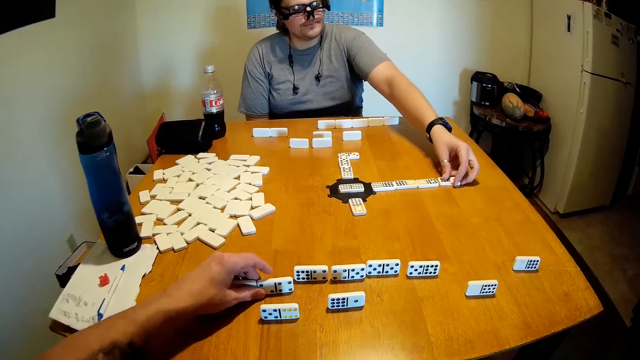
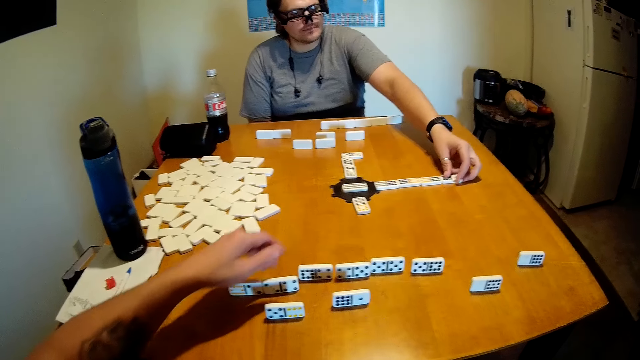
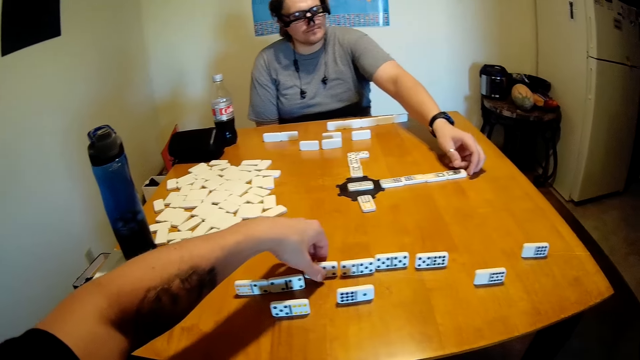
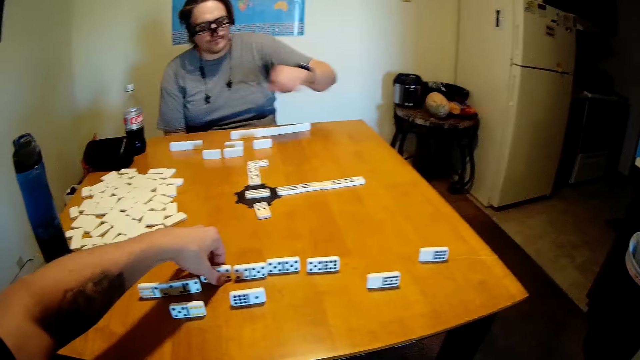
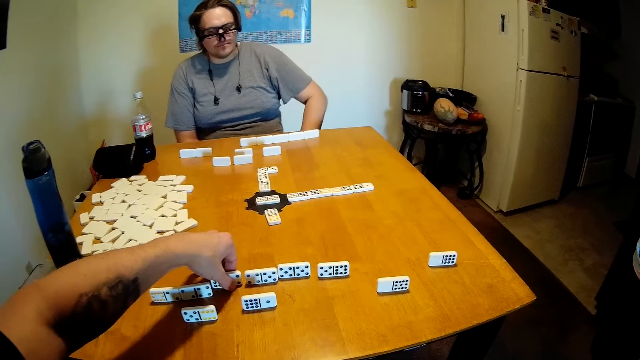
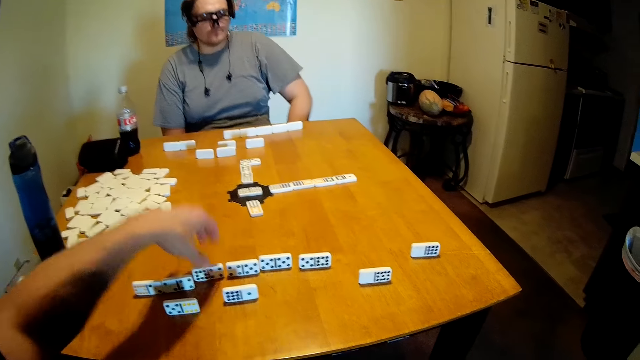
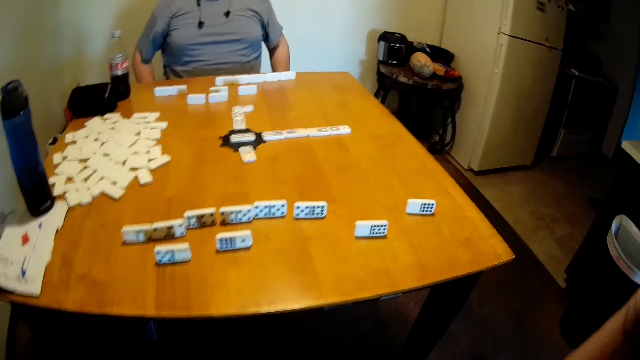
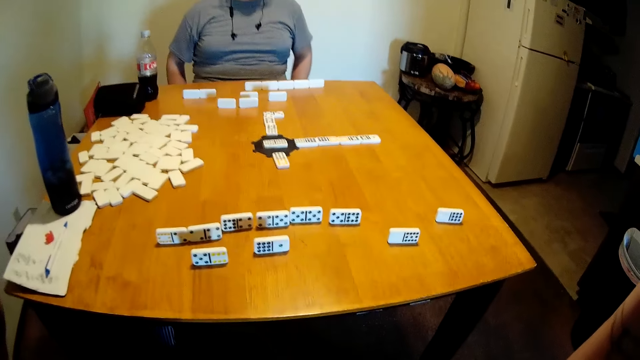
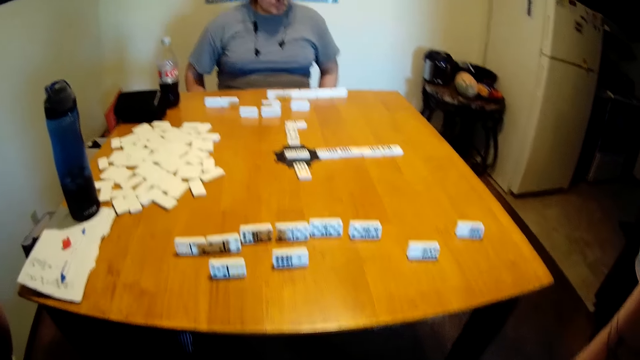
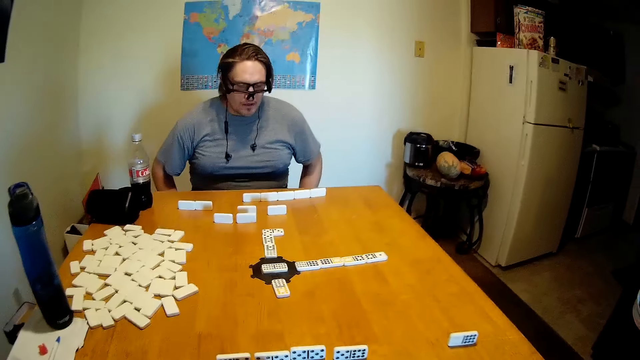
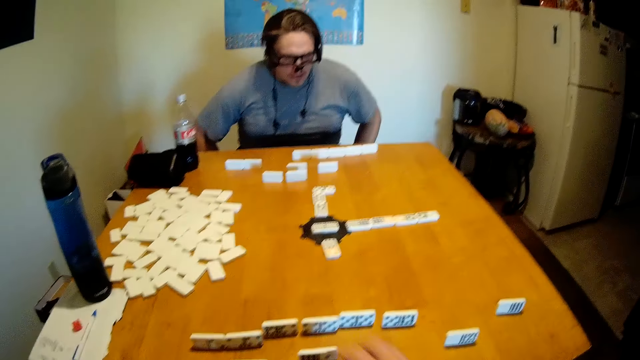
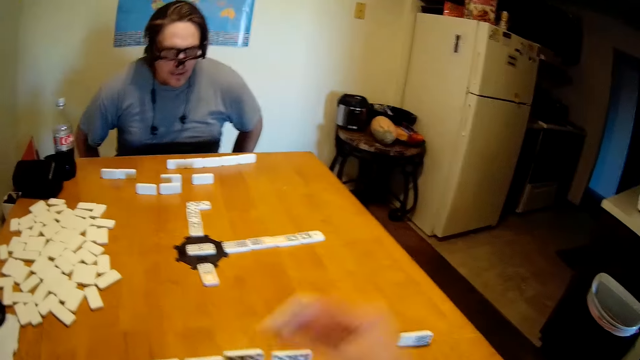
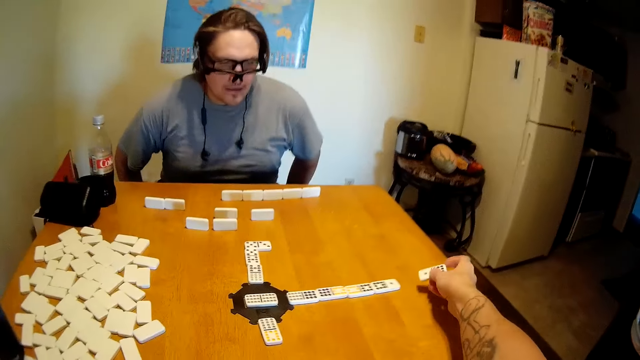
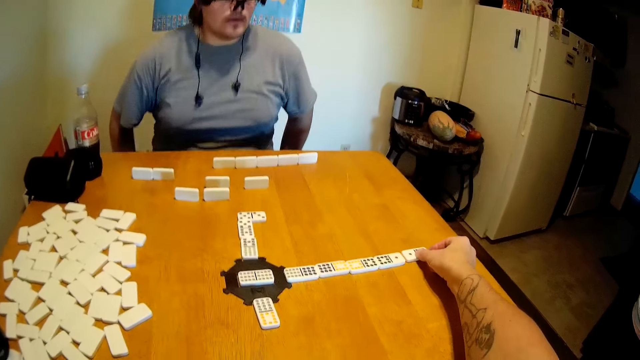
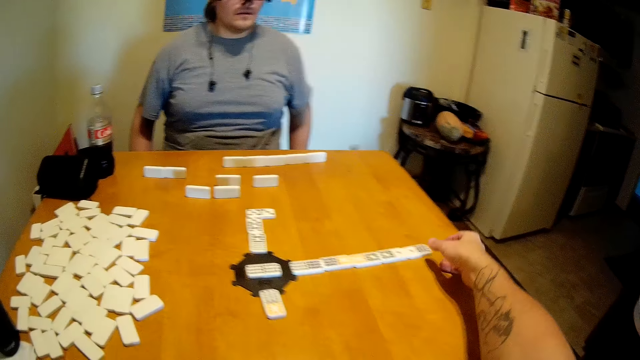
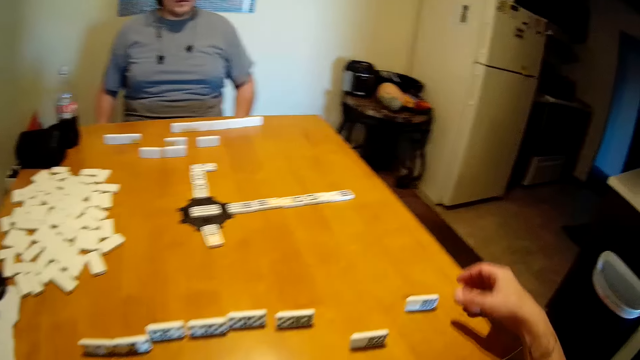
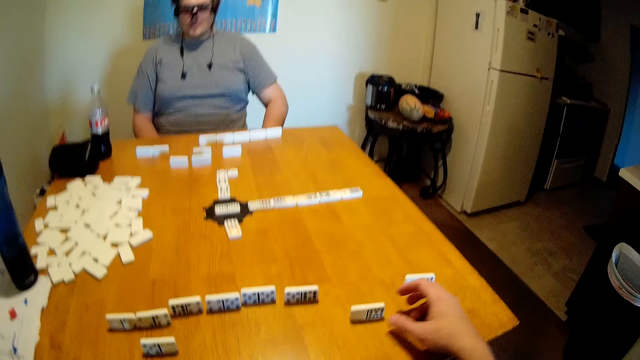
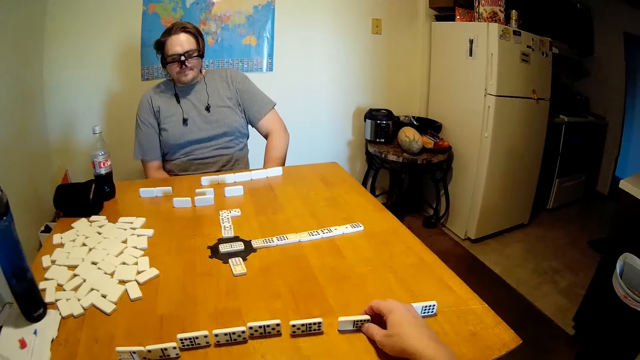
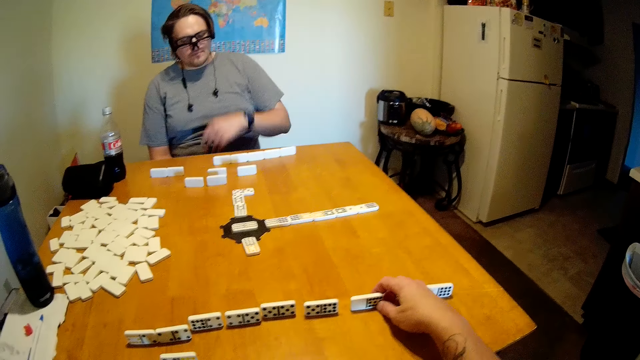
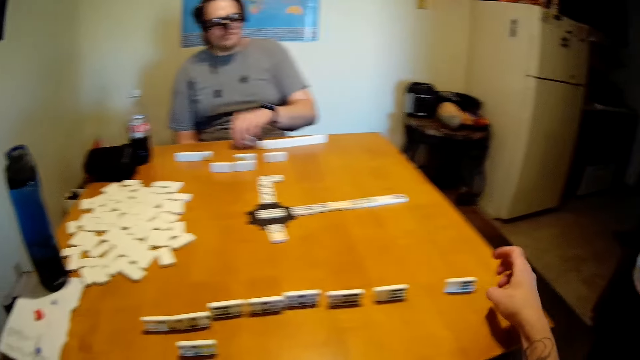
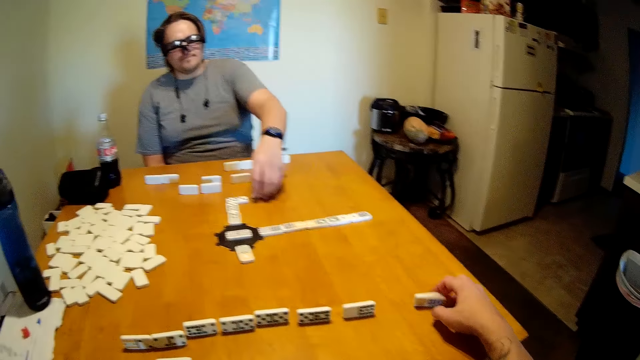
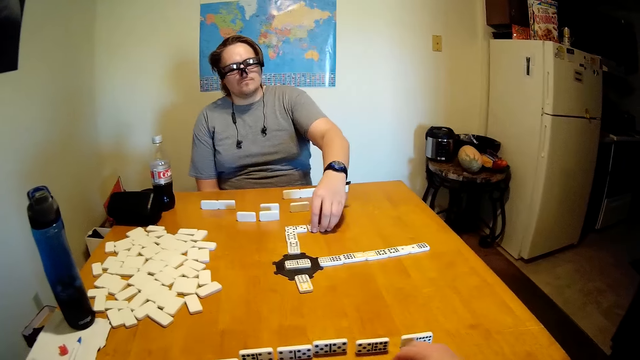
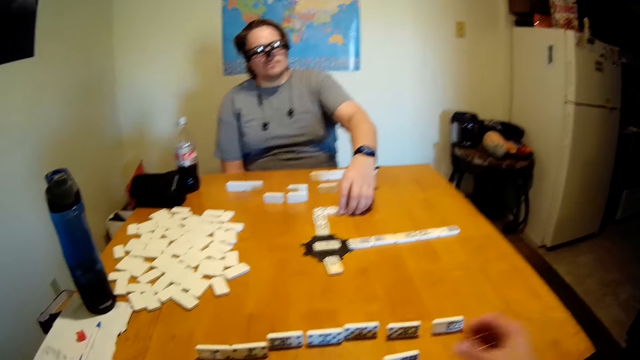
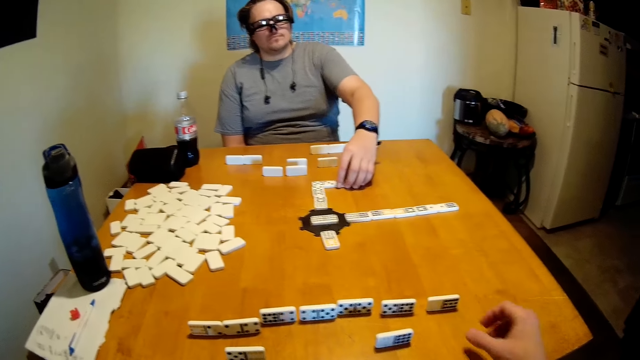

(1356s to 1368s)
The camera wearer puts the game piece or dominoes at the centre on the table. A person puts the dominoes on the table. The camera wearer picks up the dominoes. The person puts the game piece at the centre. The camera wearer puts the game piece down at the centre on the table. They move the dominoes. The person pulls the game piece and picks up the dominoes. The camera wearer picks up the game piece. The person puts the dominoes on the table. The camera wearer puts the game piece on the pattern.

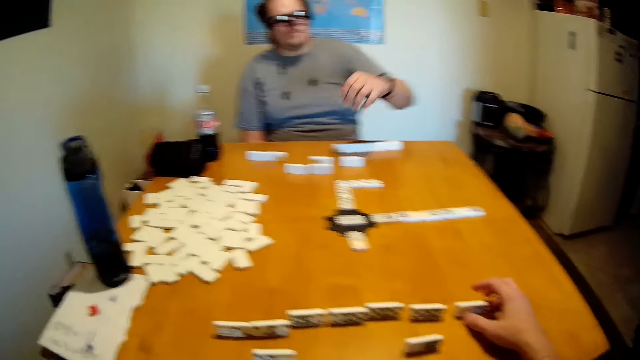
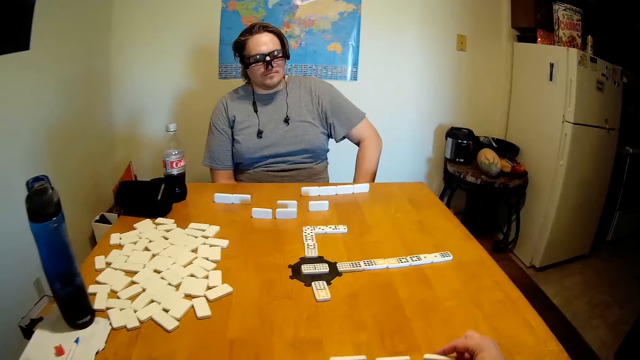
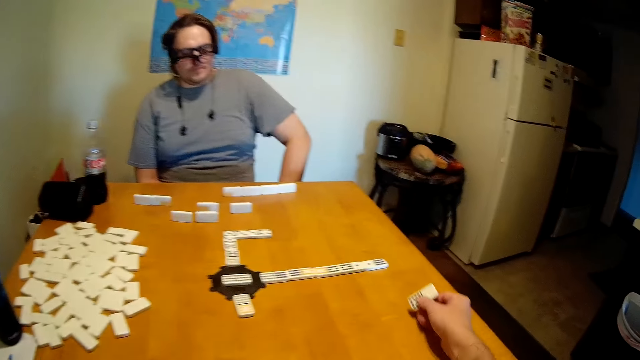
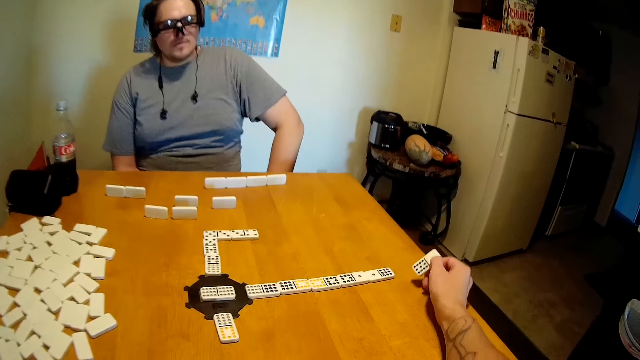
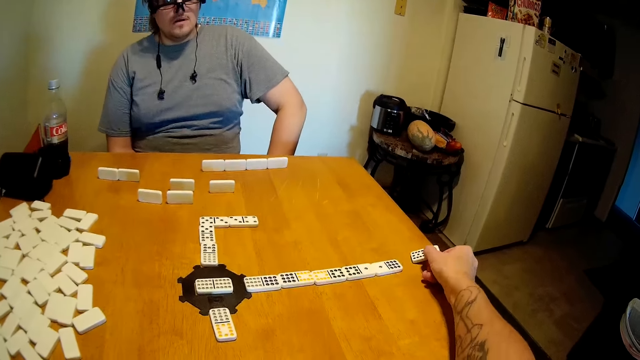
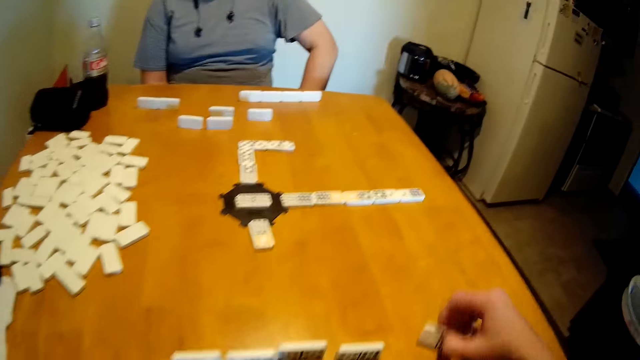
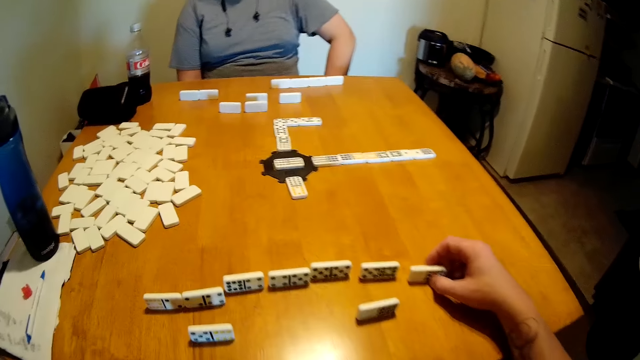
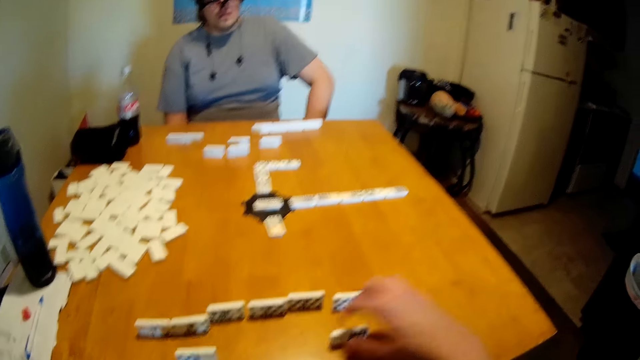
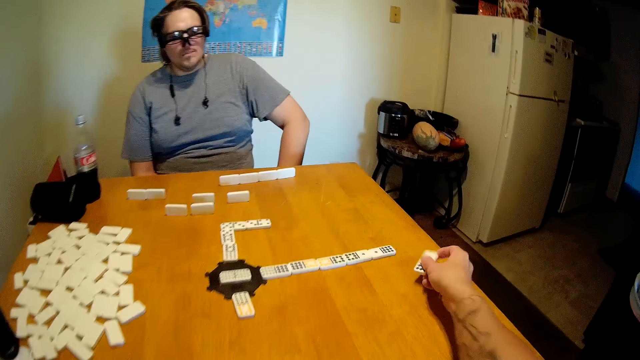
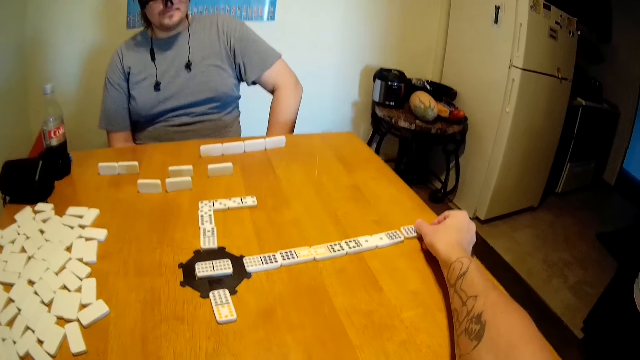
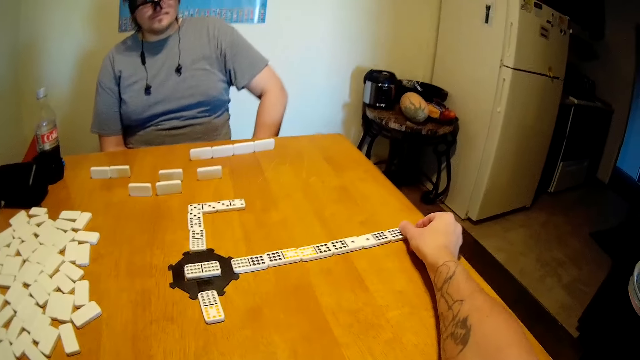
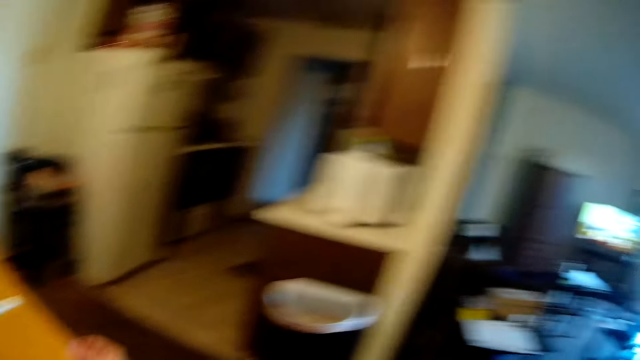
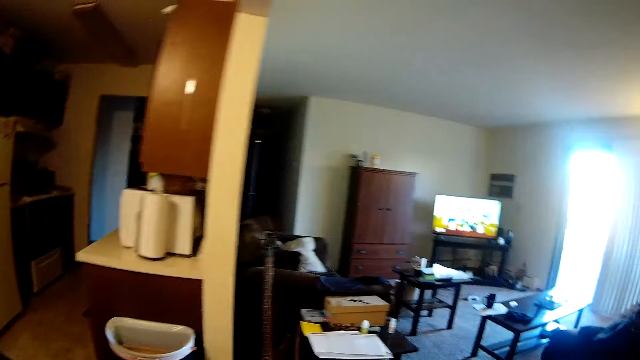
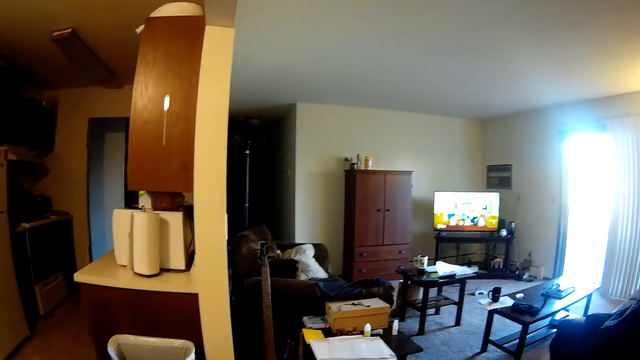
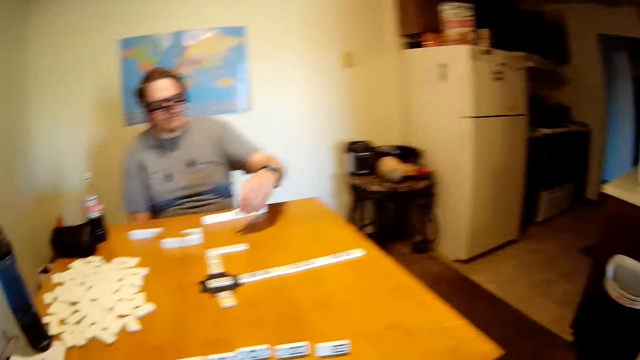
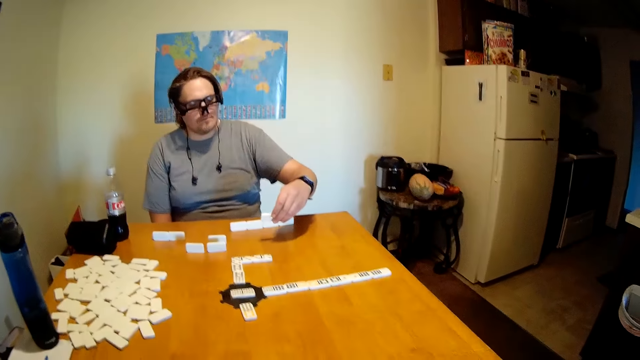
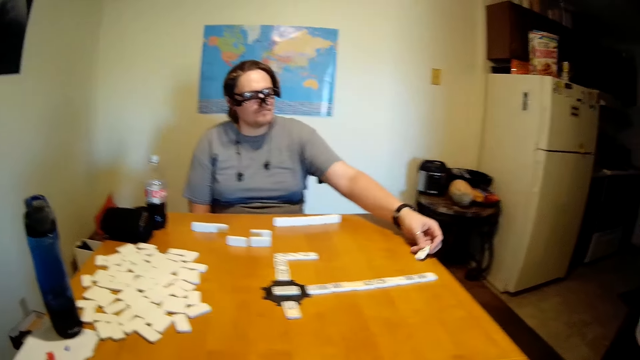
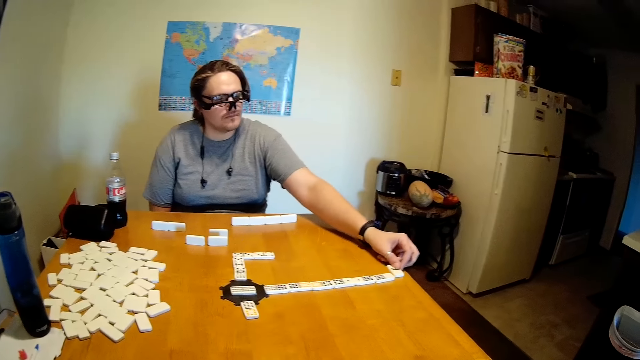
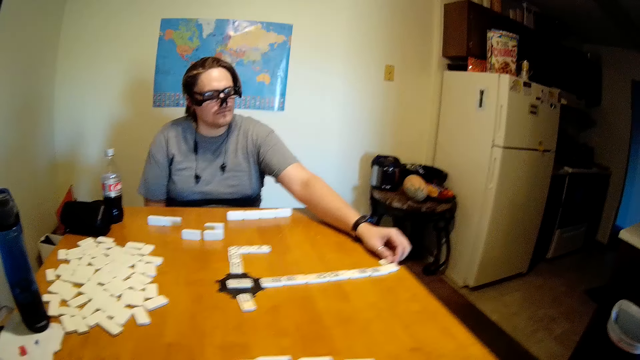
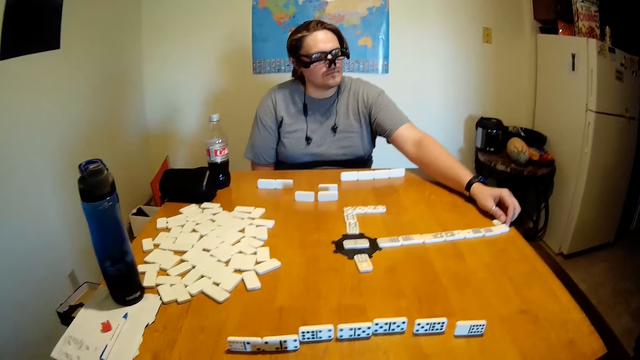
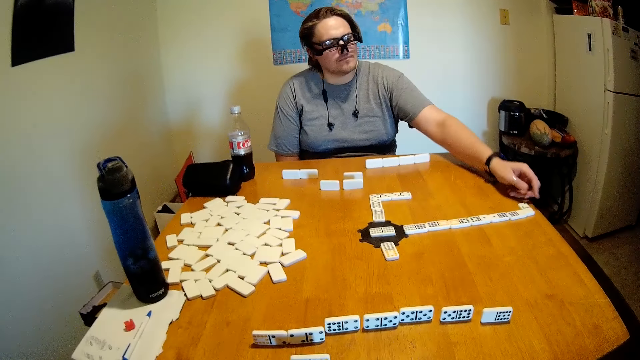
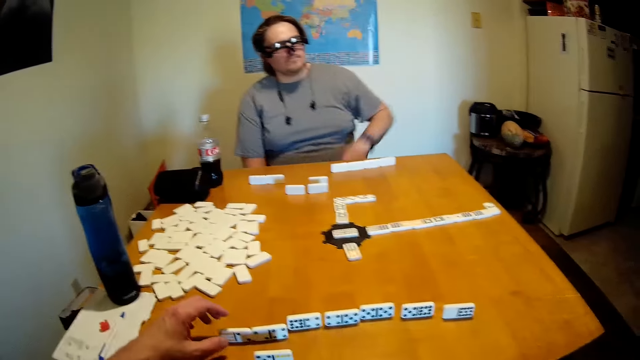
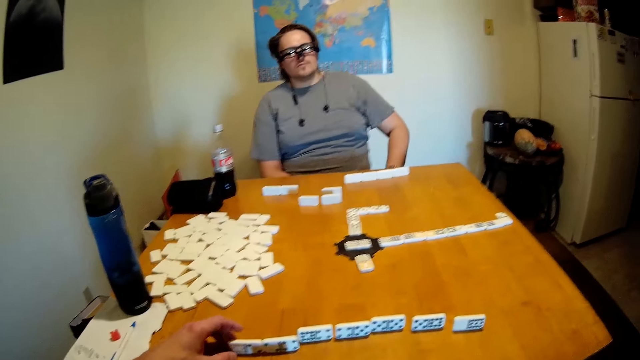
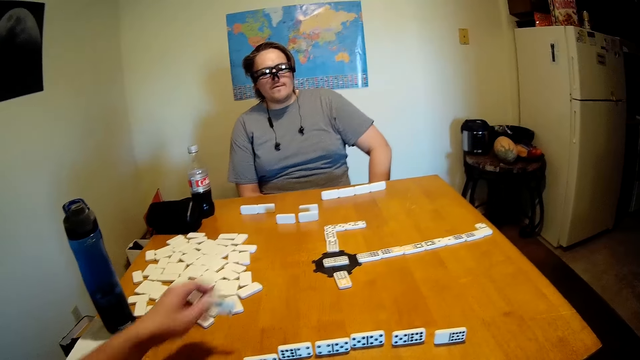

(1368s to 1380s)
The camera wearer removes the hand from the pattern. They pick up the dominoes or game piece. A person puts the game piece at the pattern and picks up the game piece. The camera wearer puts the dominoes on the table. The person puts the game piece down on the table and picks up the game piece. The camera wearer picks up the dominoes. The person puts the game piece on the pattern. The camera wearer puts the dominoes on the table. The person removes the hand from the pattern. The camera wearer looks around. They pick up the game piece and put the game piece on the pattern. The person puts the dominoes on the table. The camera wearer removes the hand from the pattern. They pick up the dominoes.
